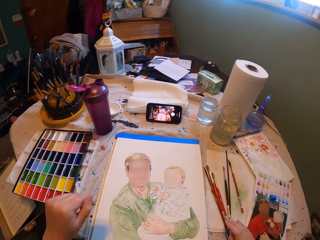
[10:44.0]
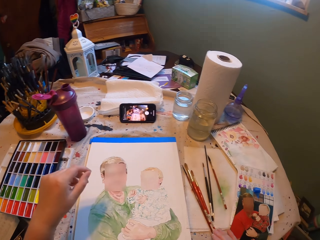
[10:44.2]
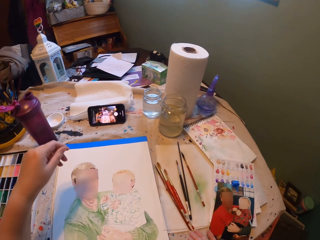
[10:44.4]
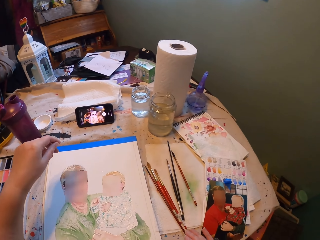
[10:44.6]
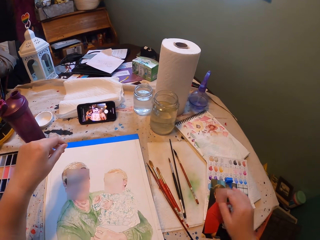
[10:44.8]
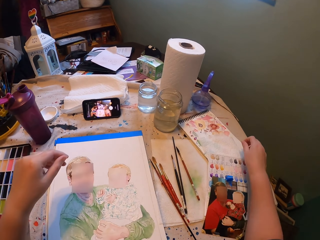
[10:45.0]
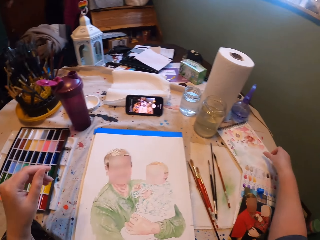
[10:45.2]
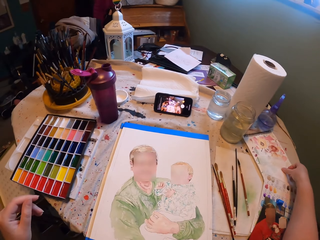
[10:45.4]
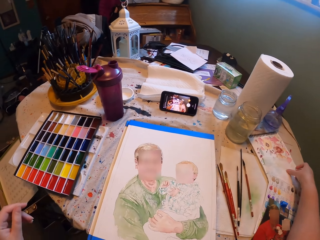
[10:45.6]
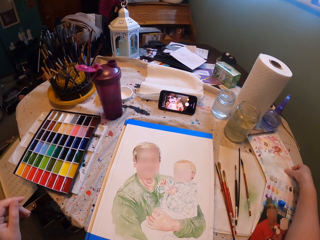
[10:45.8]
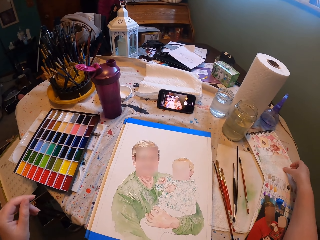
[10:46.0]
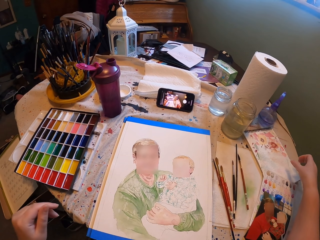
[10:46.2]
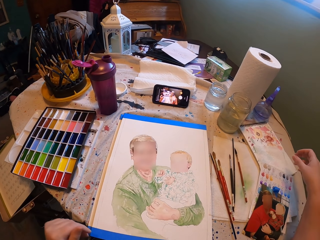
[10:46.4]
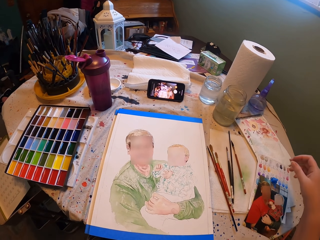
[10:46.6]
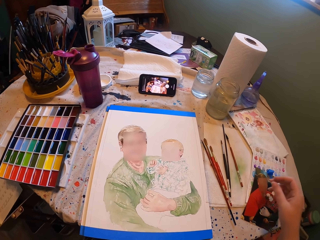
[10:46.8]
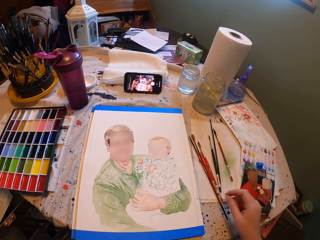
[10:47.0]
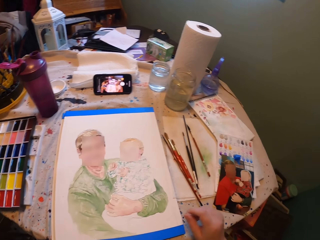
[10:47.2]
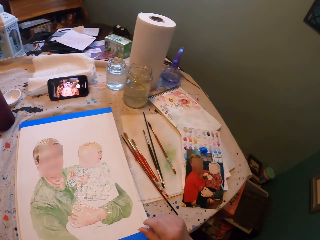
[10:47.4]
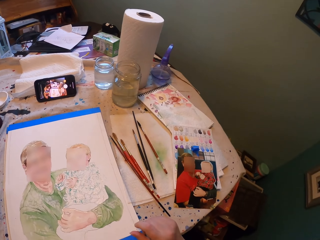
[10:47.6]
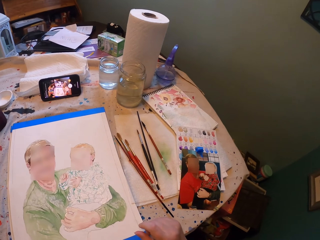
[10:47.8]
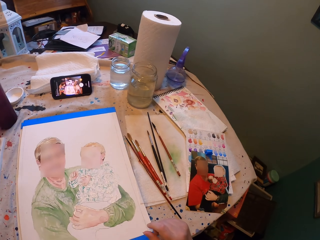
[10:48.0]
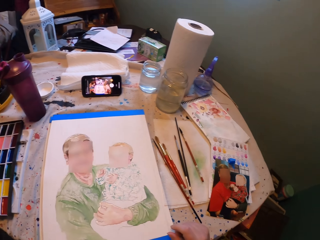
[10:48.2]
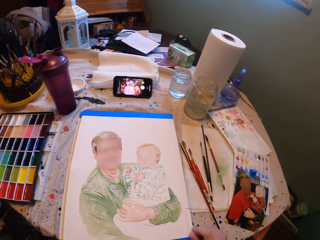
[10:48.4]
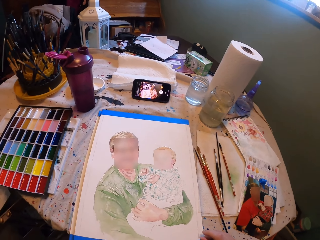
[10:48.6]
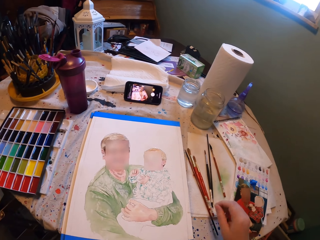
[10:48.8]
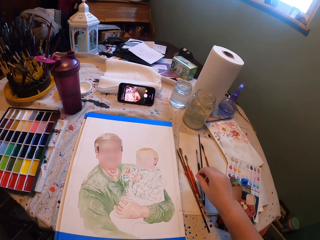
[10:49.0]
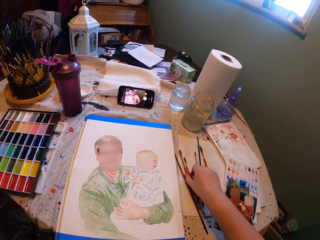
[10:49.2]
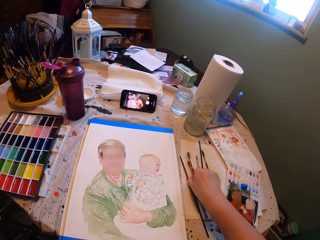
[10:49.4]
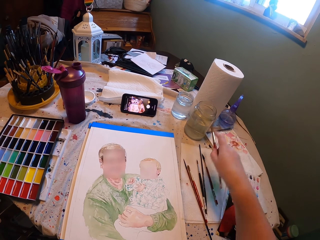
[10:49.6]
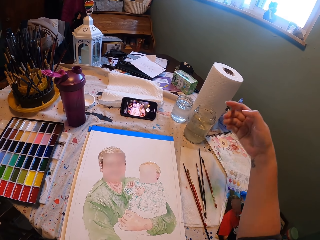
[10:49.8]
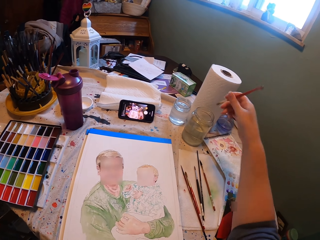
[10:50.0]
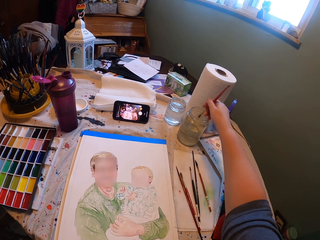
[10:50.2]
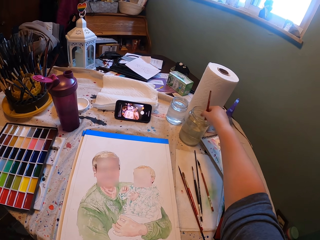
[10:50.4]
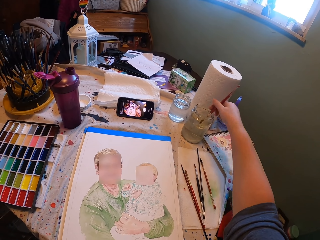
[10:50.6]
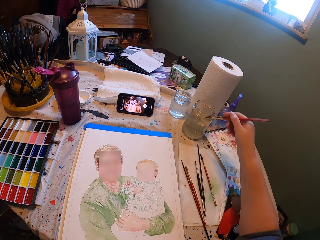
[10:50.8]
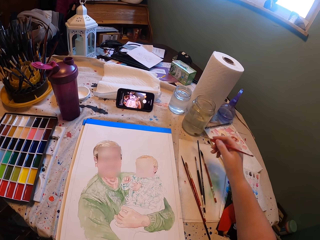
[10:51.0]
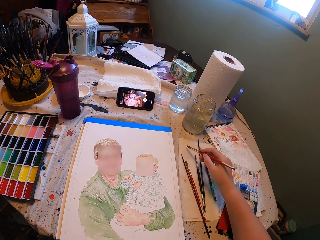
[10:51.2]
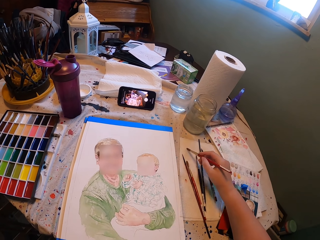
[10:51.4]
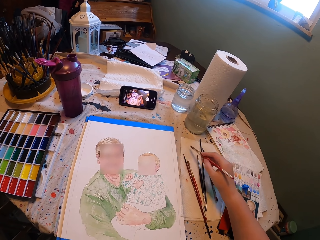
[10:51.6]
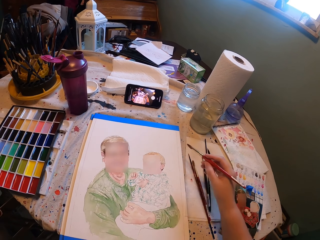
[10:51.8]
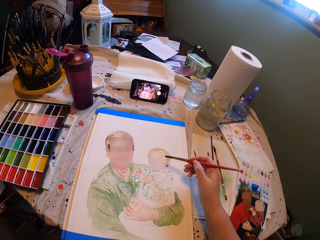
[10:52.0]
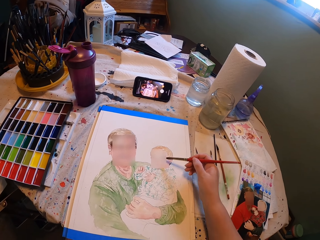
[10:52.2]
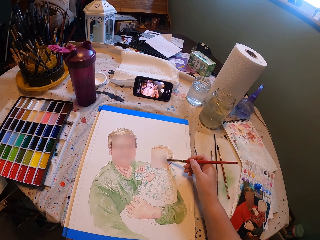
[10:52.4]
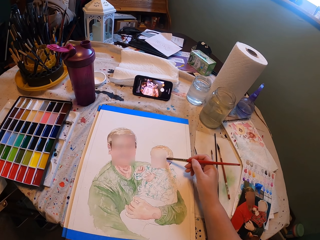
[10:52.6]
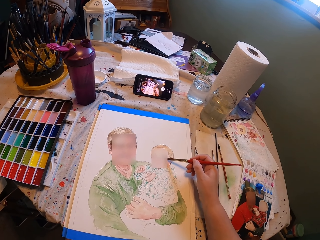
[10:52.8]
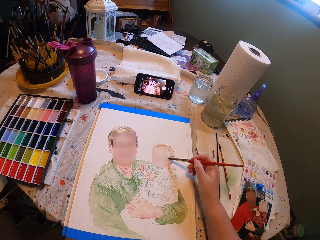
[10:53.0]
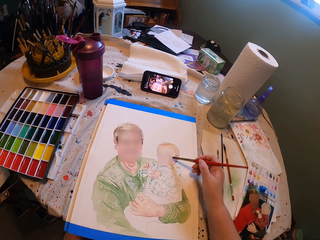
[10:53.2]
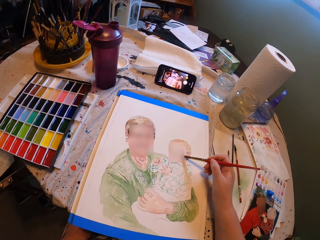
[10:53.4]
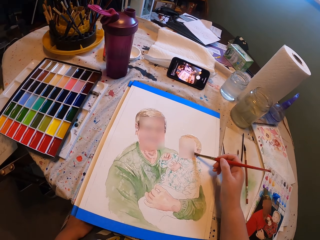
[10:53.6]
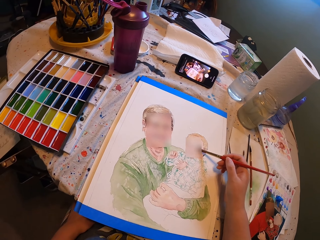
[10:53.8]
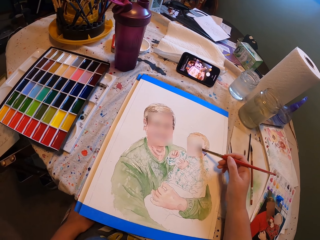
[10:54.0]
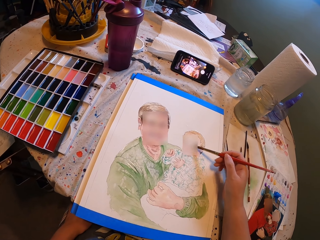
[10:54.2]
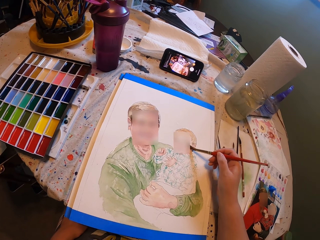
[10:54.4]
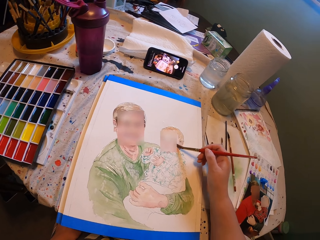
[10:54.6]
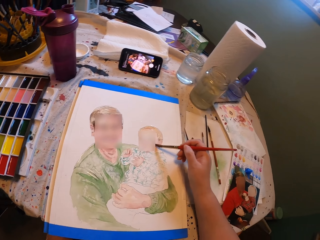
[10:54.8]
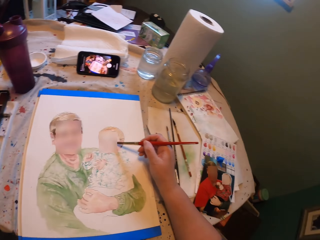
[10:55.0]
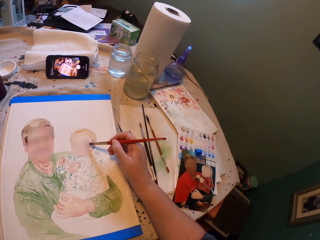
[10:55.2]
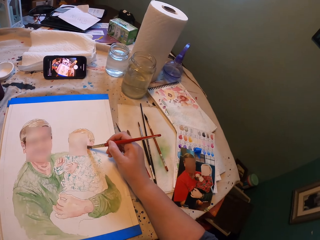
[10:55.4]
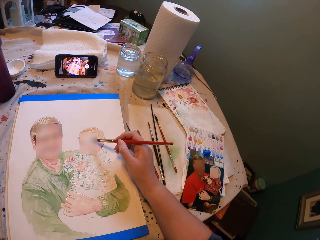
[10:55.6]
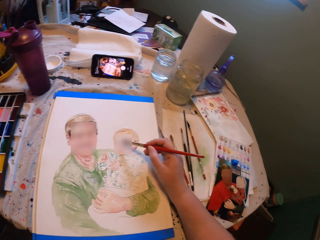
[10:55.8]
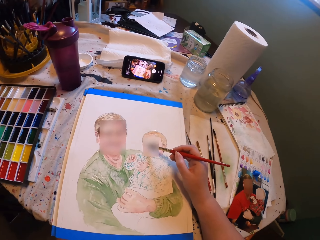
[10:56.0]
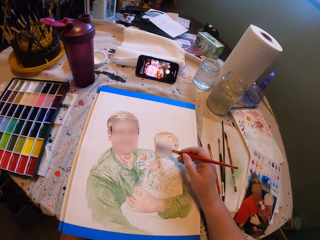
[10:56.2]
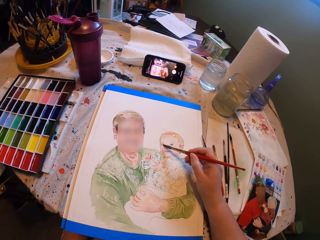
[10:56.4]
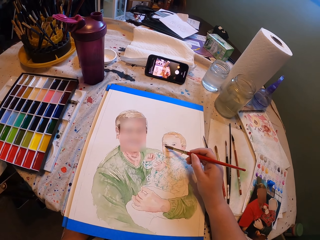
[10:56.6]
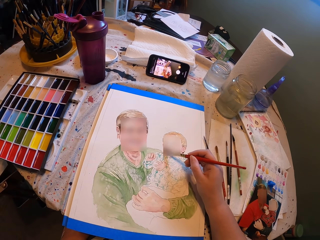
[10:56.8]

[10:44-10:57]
The camera wearer touches the book or paper on the table. They pick up a drawing brush or paint brush. They dip the drawing brush in the glass jar with water. They wipe the paint brush on a paper. They draw on the white art paper with the drawing brush.

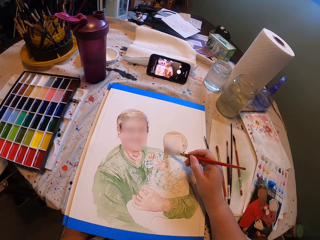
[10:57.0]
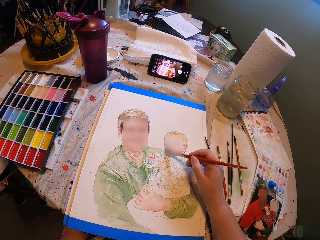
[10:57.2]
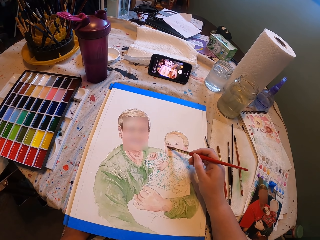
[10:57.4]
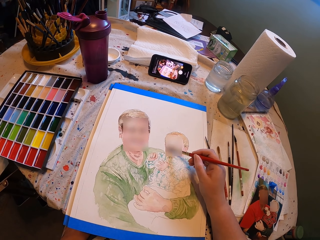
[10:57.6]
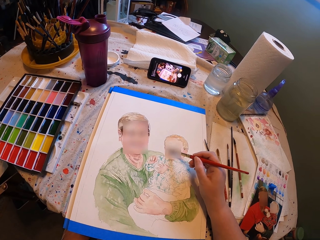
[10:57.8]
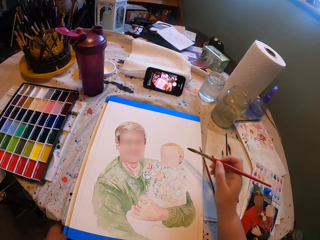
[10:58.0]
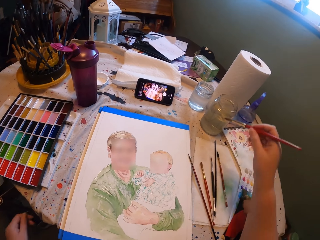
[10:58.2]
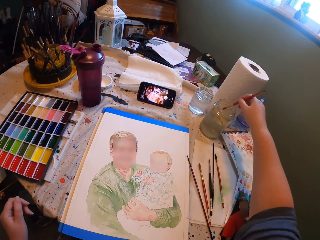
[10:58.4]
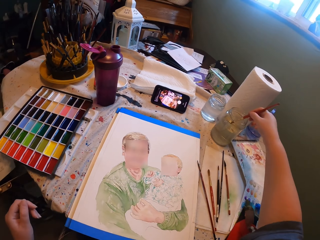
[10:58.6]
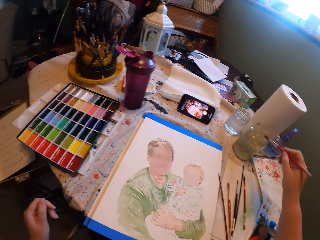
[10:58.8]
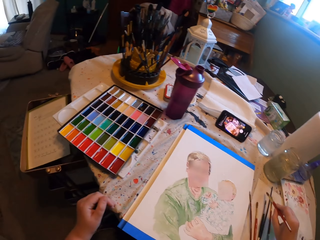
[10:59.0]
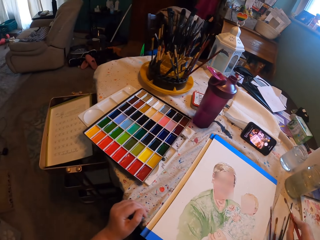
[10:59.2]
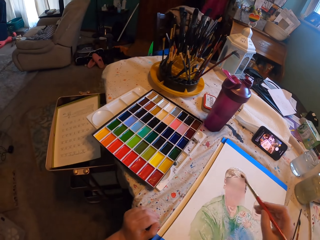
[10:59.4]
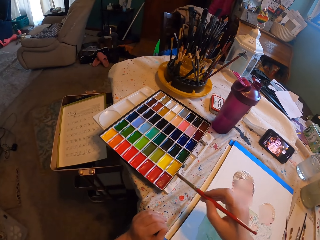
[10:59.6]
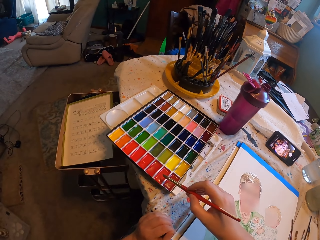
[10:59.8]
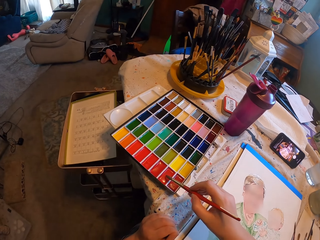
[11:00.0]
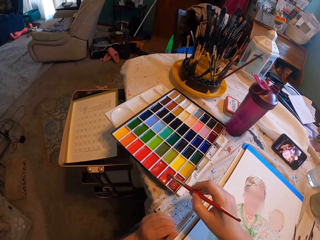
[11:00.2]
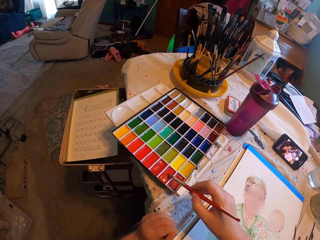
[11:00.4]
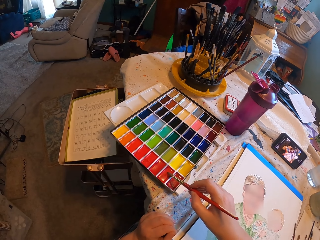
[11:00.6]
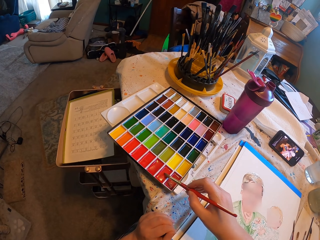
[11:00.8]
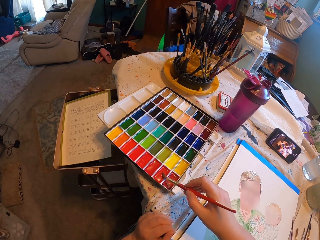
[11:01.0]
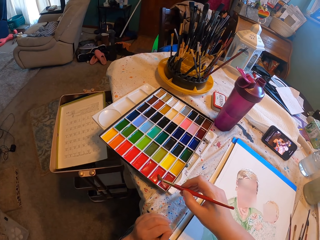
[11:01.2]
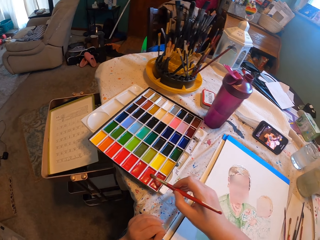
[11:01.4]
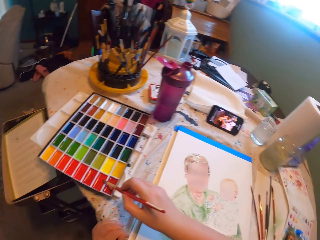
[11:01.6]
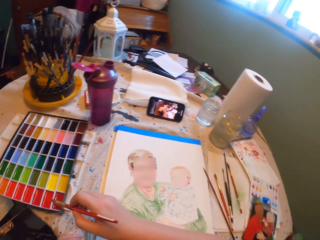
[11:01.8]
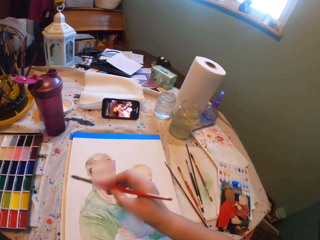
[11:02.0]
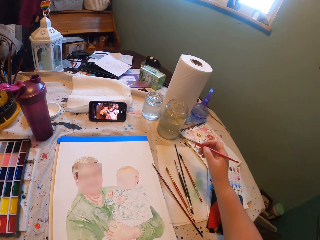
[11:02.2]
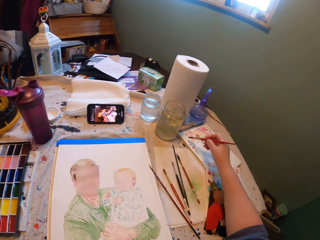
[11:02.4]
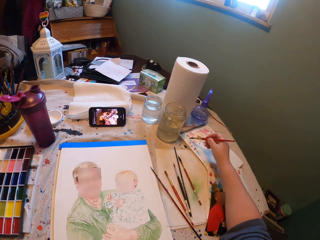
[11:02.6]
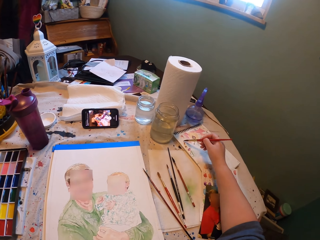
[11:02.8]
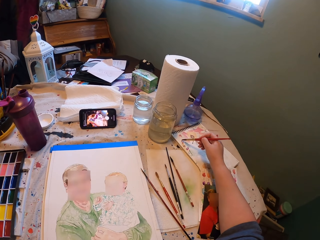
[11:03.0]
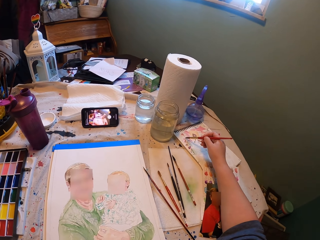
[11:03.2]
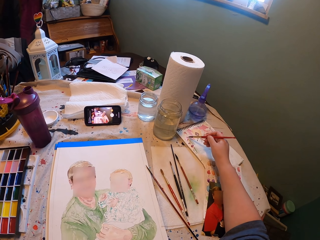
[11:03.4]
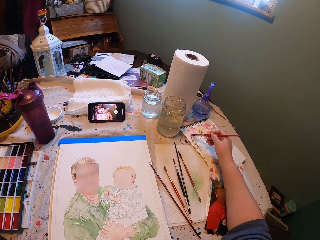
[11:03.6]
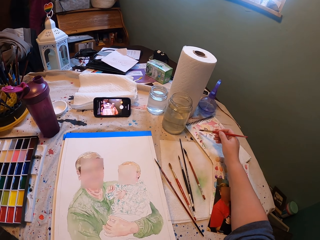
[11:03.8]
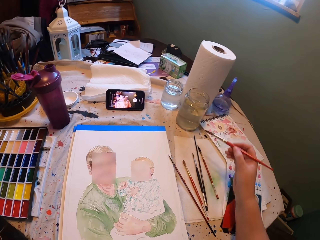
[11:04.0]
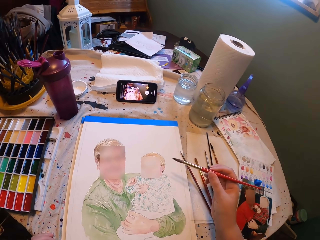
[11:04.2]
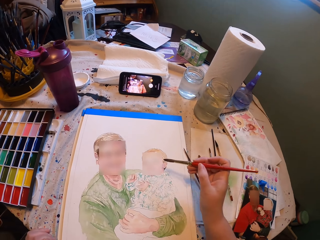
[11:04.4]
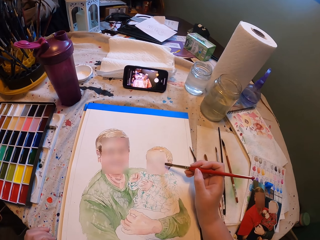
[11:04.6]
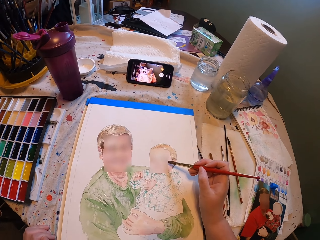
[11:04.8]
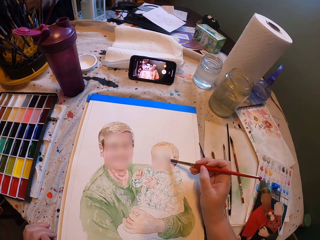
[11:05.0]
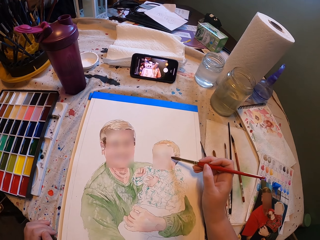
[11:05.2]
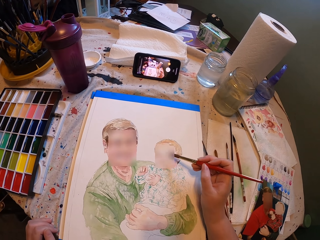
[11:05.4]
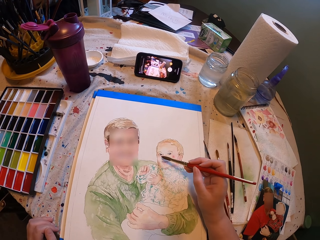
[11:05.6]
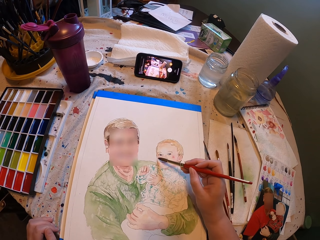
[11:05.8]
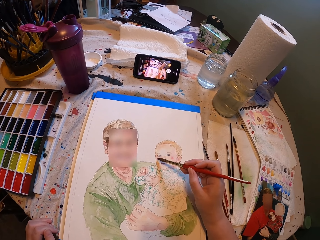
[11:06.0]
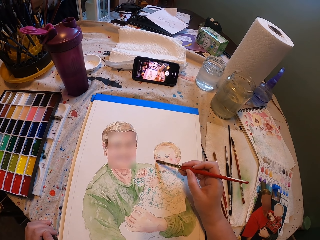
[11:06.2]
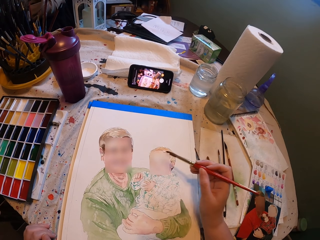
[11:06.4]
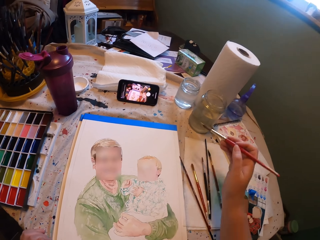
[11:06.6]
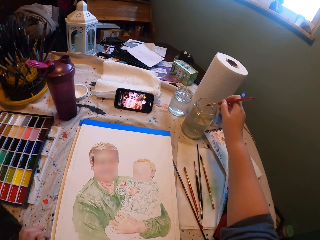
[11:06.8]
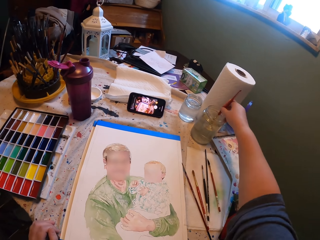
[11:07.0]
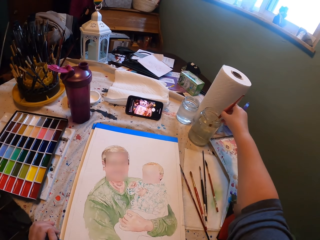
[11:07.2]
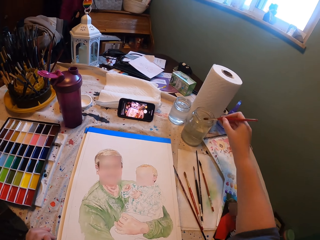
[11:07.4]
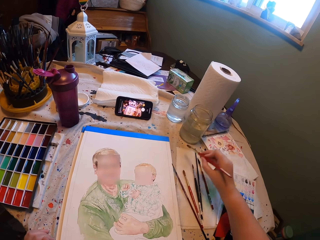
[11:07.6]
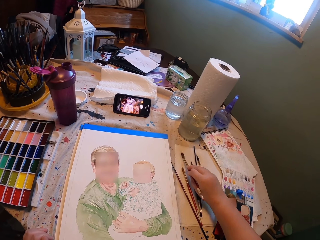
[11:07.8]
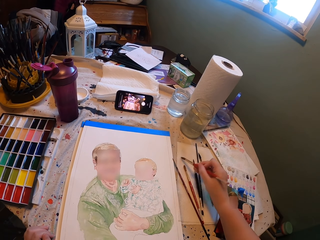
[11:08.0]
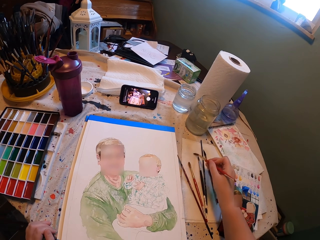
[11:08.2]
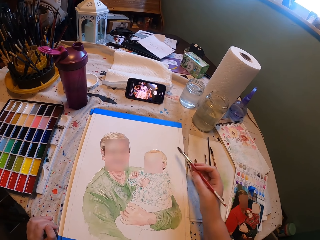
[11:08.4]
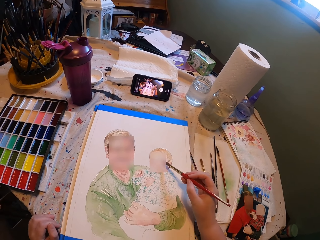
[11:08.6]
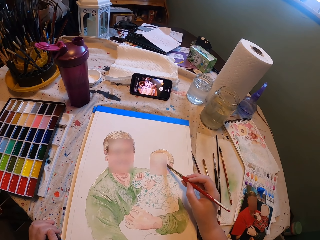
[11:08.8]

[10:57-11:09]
The camera wearer dips the drawing brush in the glass jar with water. They put the brush in the colour box. They apply paint on the drawing brush. They remove excess paint from the paint brush. They tap the paint brush on a paper. They draw on the white art paper with the drawing brush. They dip the drawing brush in the glass jar with water. They wipe the brush on a paper.
